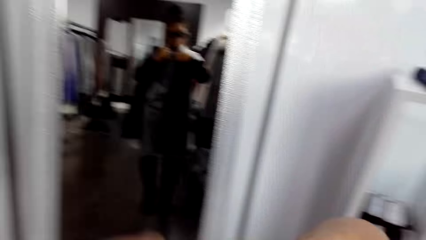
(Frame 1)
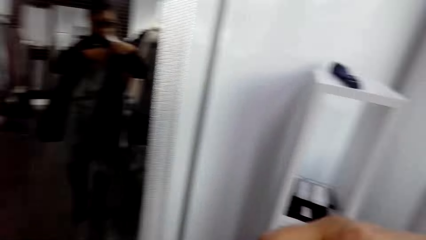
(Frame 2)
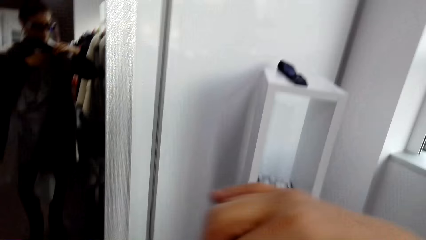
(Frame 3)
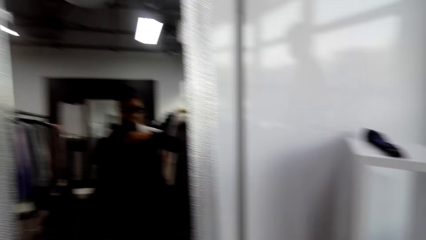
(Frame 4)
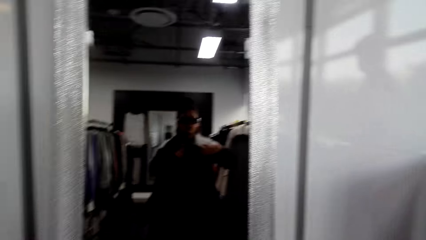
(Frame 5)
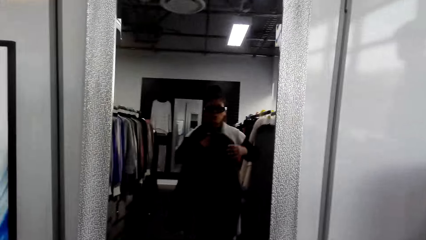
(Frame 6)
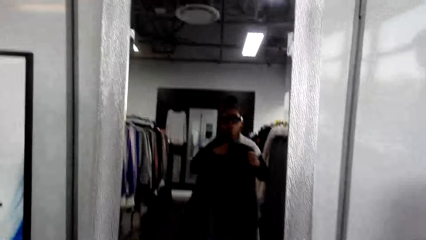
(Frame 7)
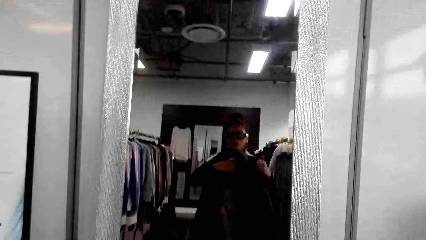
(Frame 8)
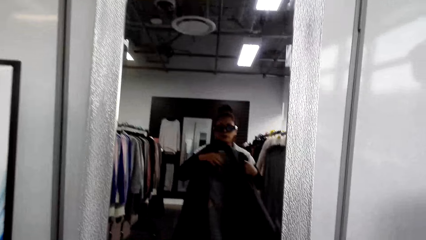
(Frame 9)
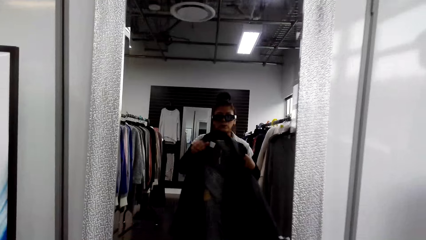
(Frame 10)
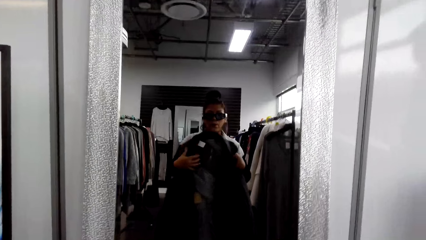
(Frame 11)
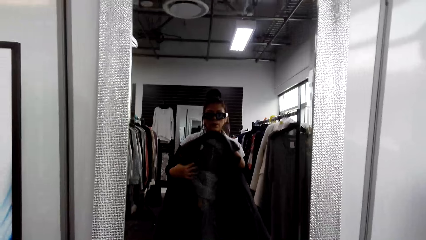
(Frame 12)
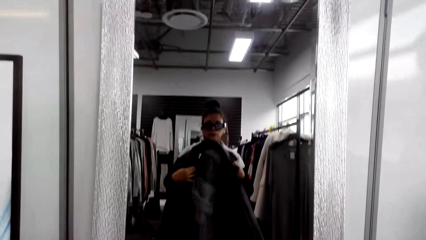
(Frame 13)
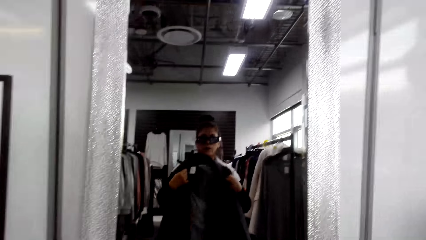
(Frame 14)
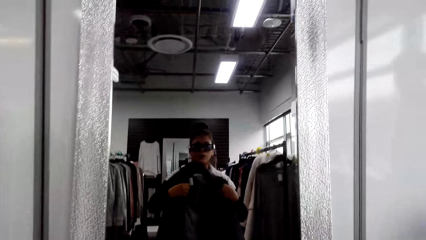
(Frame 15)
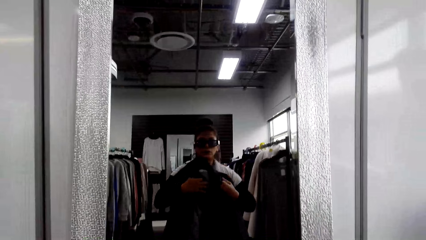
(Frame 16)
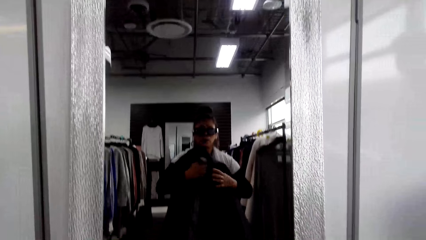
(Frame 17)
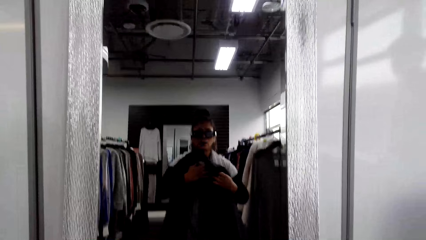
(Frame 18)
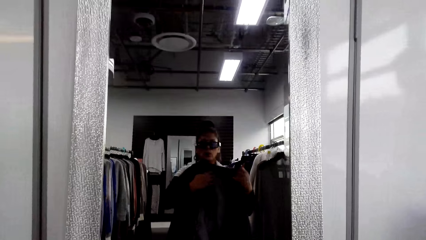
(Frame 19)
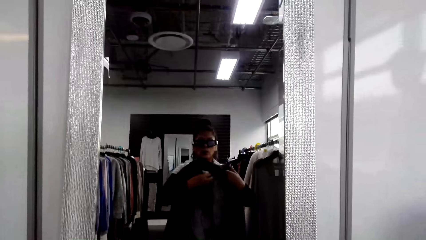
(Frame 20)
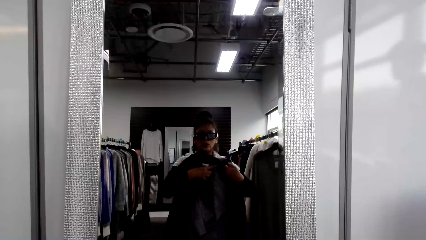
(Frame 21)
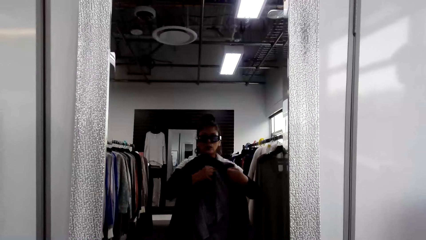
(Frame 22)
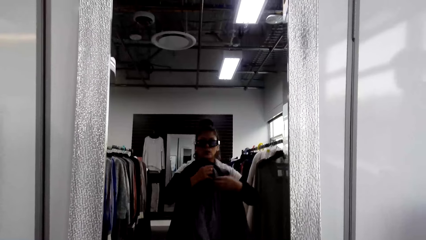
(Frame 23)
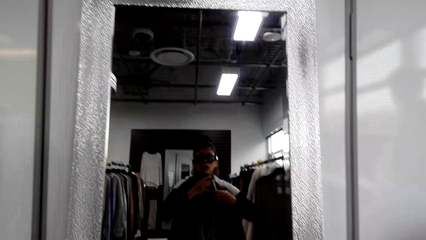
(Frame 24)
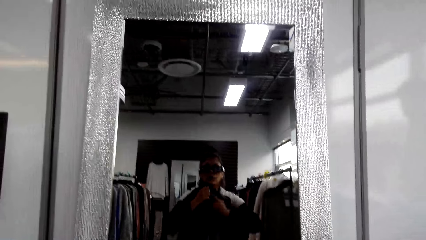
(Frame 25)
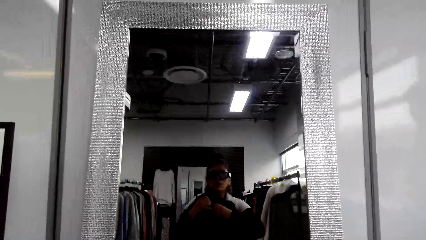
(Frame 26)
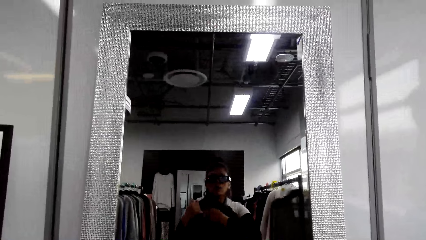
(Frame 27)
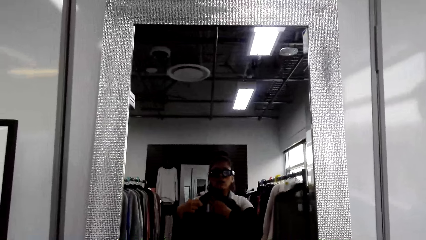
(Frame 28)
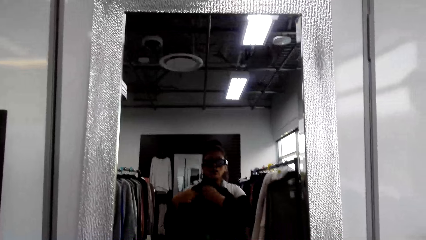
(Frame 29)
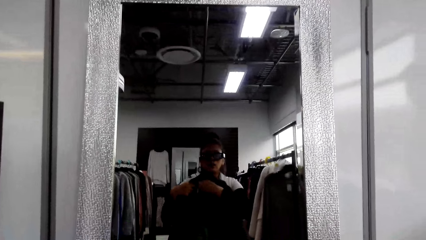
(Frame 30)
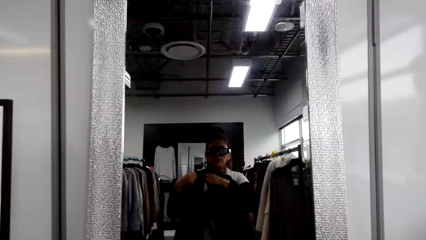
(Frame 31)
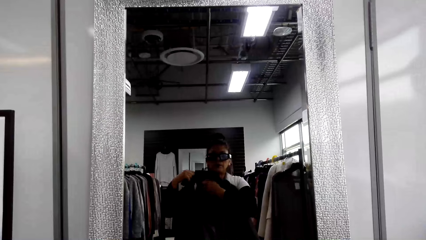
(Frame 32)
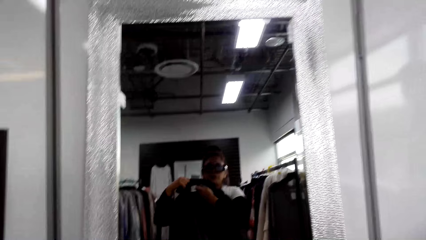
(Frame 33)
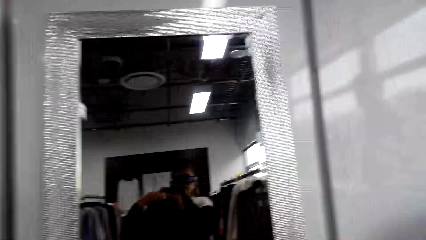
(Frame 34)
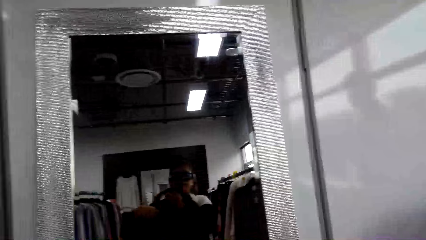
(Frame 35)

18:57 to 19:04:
The camera wearer fits the clothes looking at the mirror.

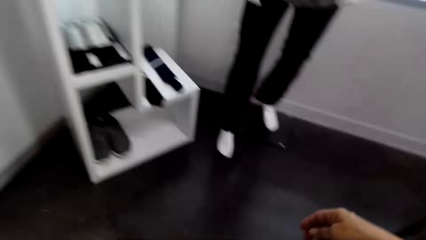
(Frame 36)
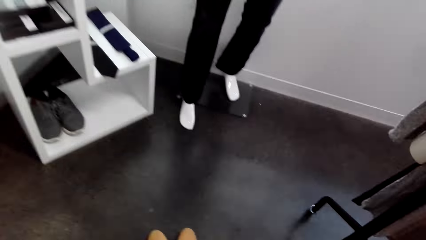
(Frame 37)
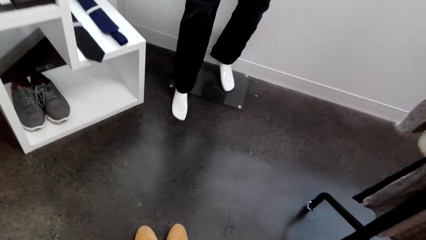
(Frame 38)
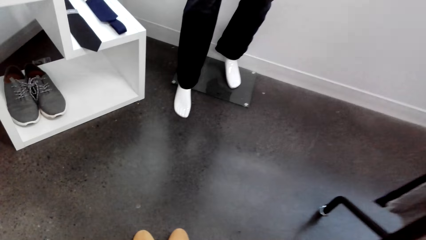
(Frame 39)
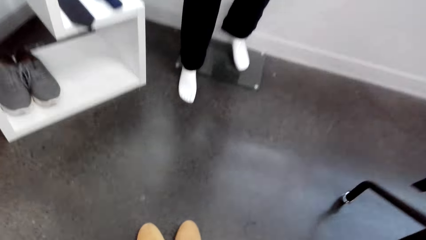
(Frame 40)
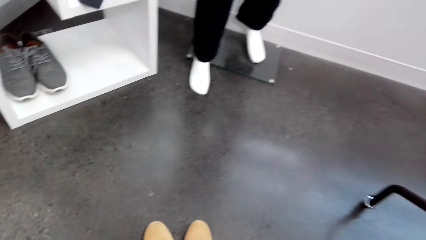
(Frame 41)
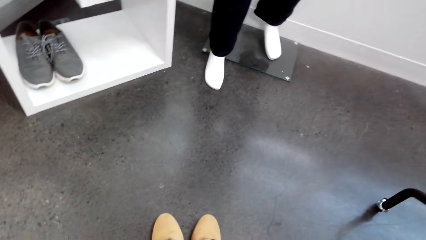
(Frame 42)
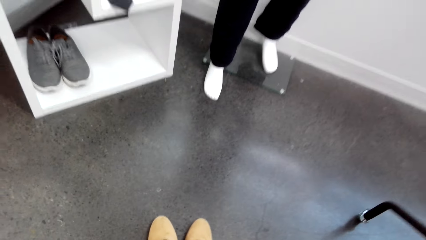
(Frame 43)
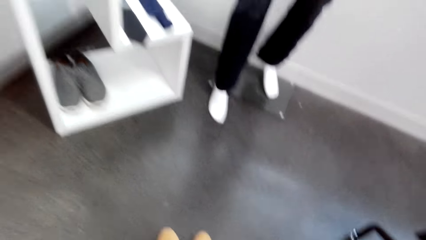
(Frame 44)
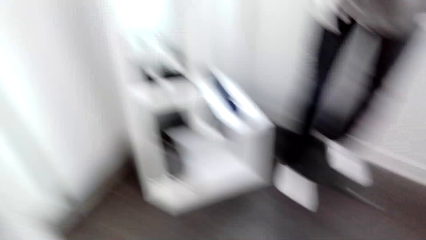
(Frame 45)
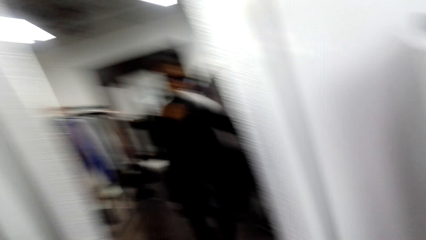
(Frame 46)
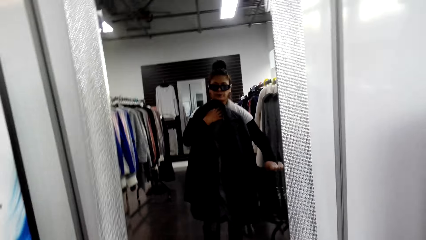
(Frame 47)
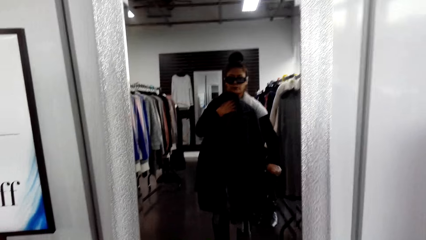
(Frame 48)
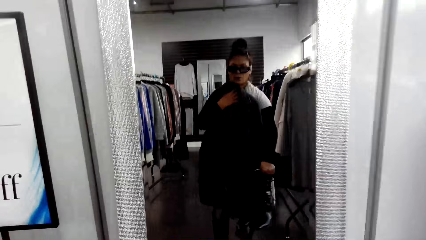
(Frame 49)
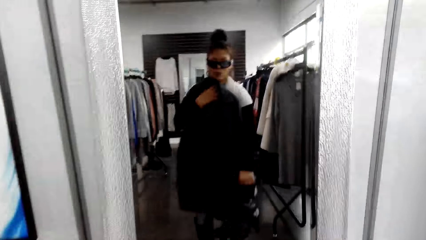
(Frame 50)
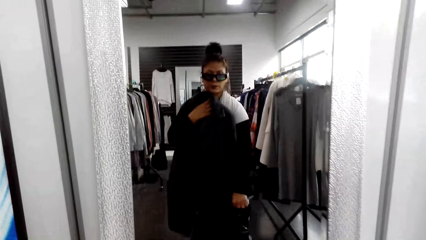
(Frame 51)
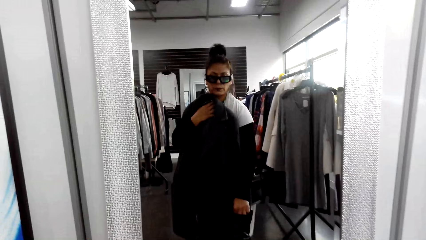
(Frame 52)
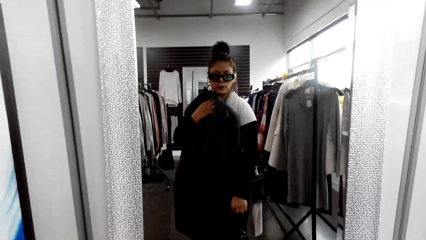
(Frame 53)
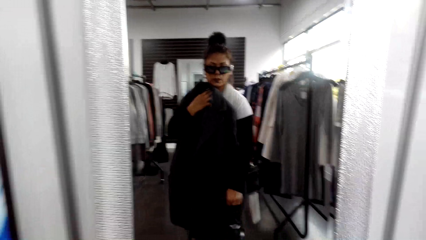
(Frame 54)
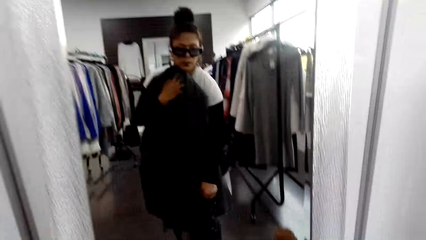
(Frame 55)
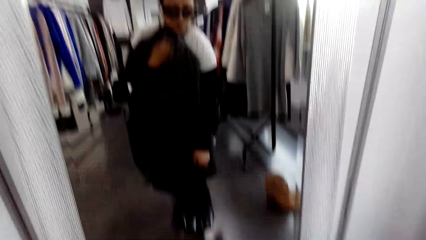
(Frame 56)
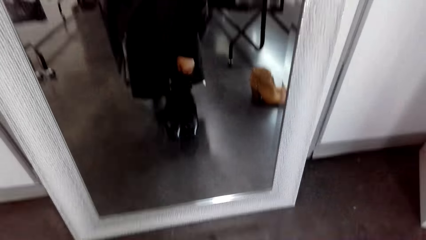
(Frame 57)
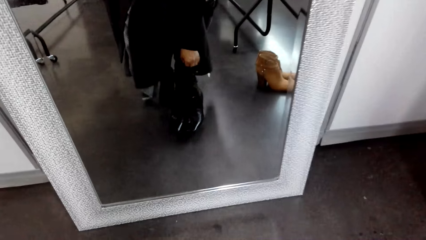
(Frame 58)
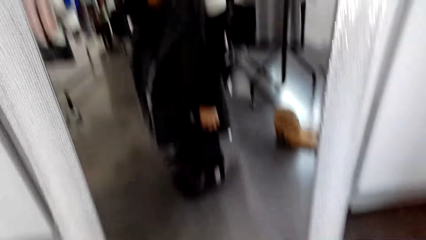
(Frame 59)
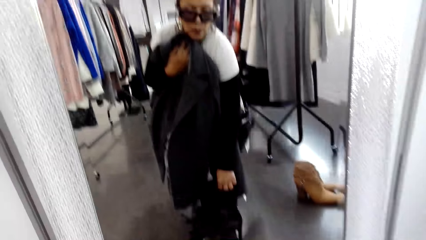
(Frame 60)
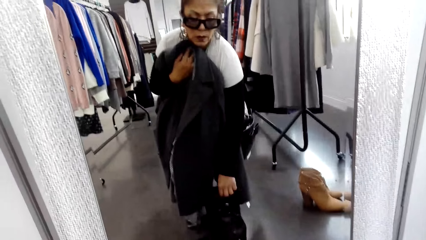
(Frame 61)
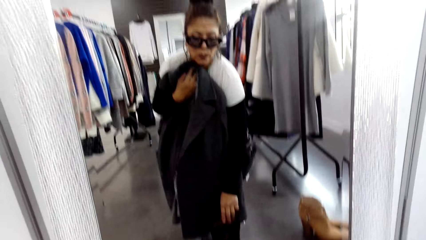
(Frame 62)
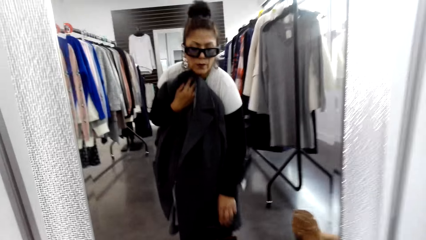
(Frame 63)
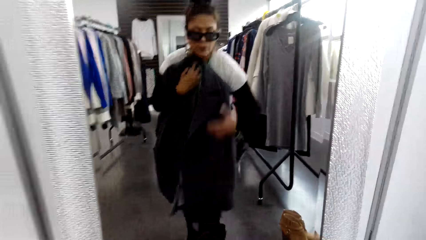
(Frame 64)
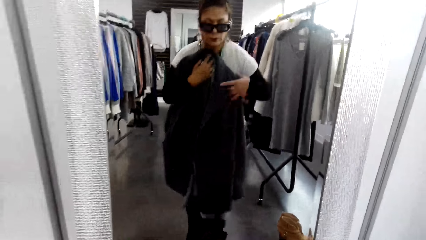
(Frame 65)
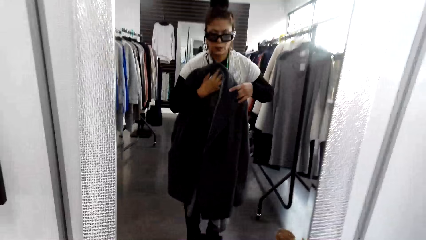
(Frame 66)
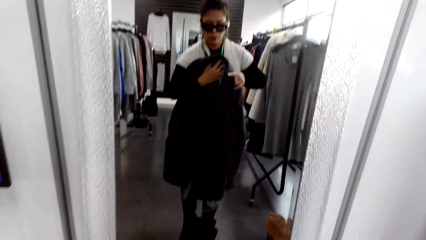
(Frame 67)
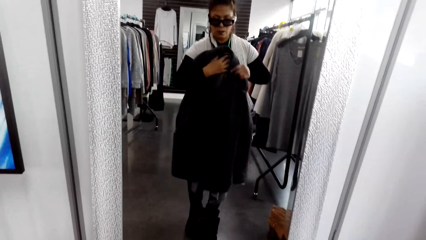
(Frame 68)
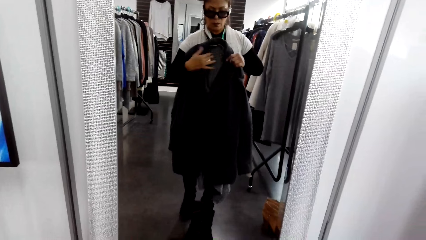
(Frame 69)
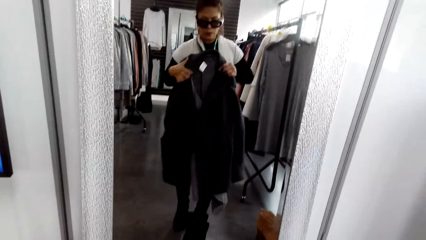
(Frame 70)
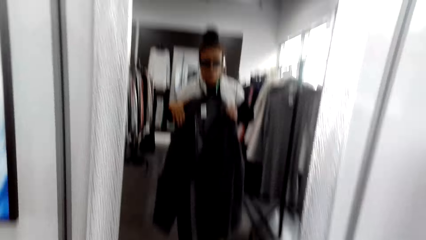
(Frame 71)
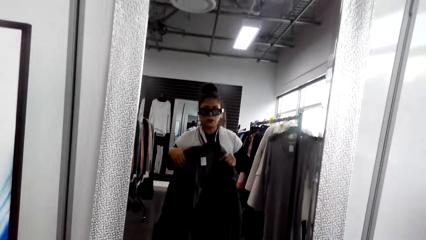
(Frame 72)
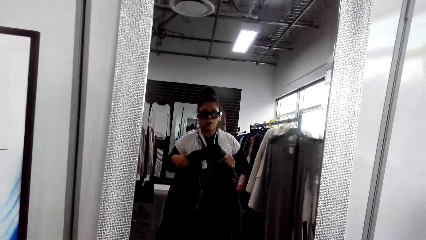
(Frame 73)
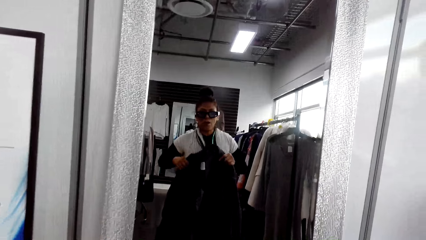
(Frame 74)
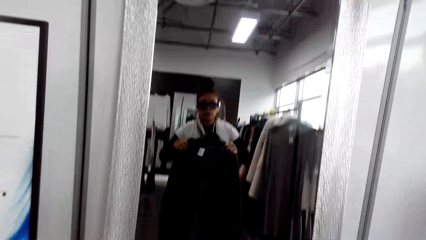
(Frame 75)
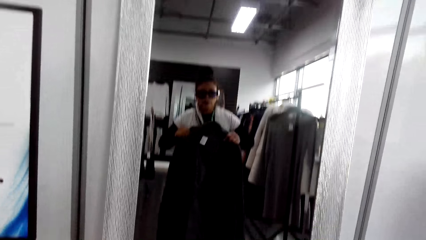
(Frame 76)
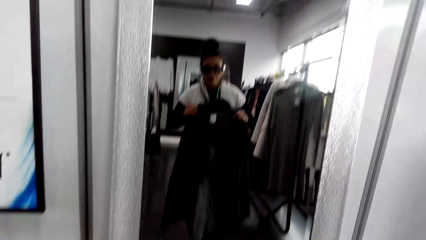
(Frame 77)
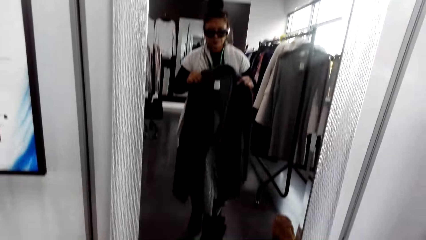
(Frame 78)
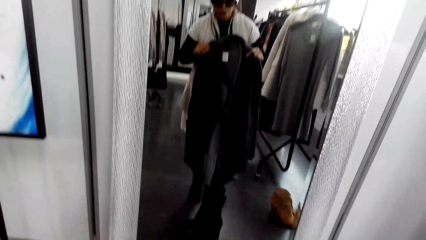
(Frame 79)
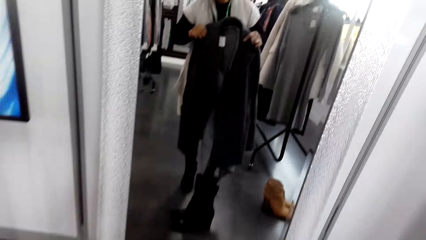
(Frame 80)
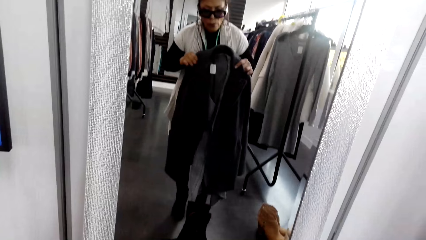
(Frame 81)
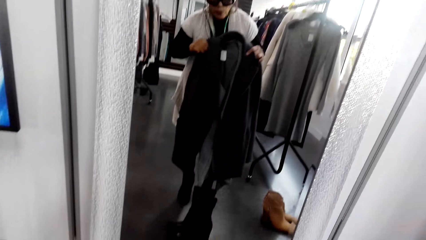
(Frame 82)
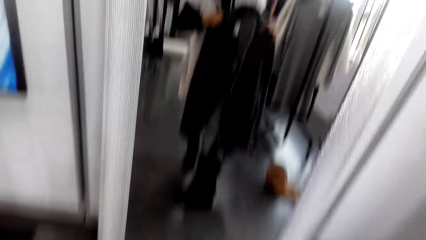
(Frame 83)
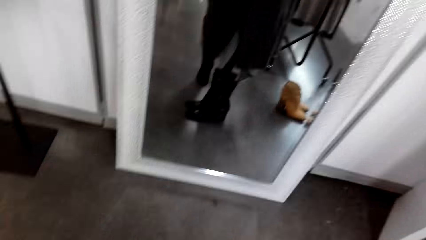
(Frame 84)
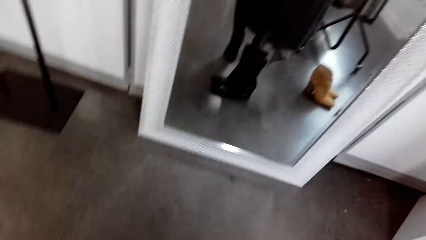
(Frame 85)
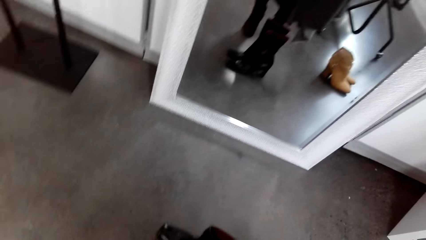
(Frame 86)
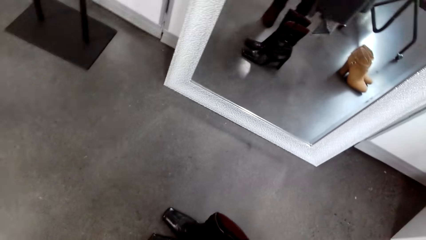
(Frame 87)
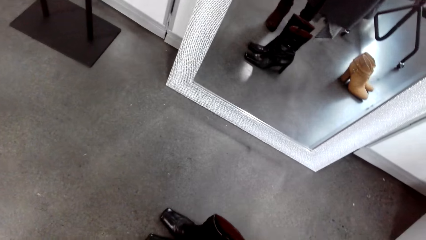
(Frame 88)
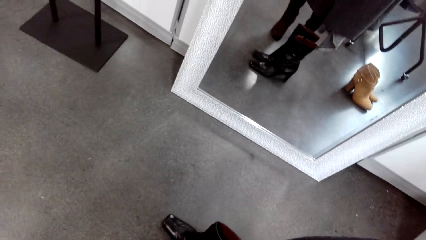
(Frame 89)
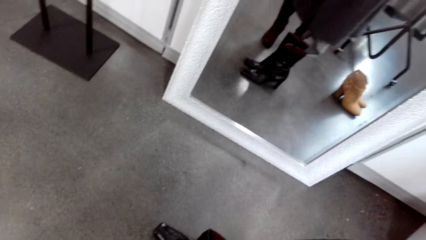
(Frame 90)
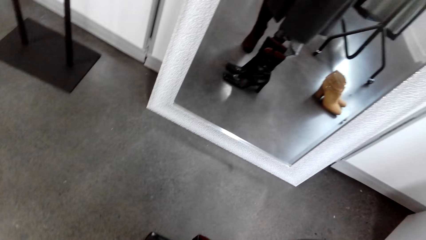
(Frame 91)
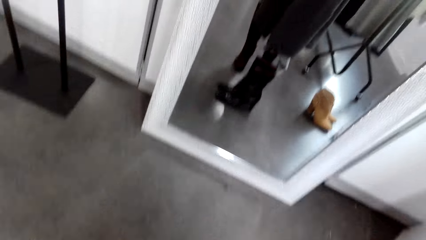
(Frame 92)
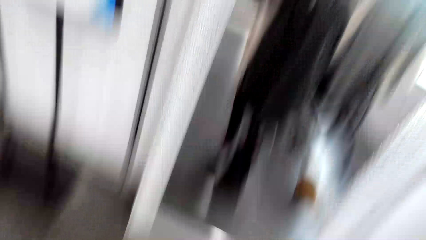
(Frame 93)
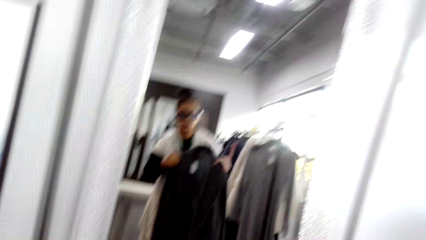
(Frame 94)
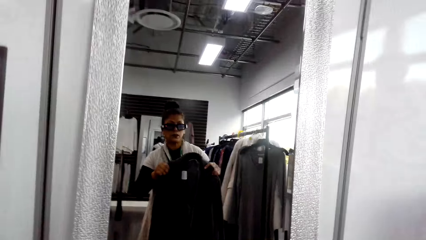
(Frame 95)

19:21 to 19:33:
The camera wearer bends towards the floor. They view through the mirror. They look around the floor.
